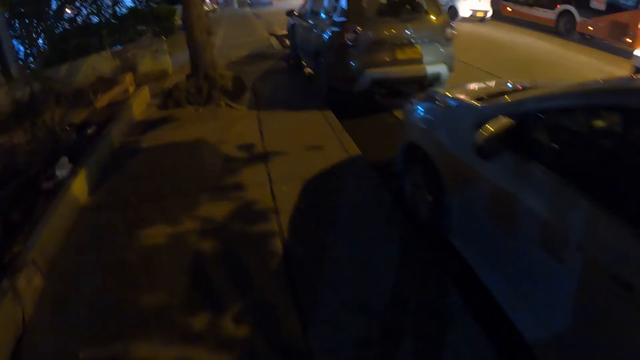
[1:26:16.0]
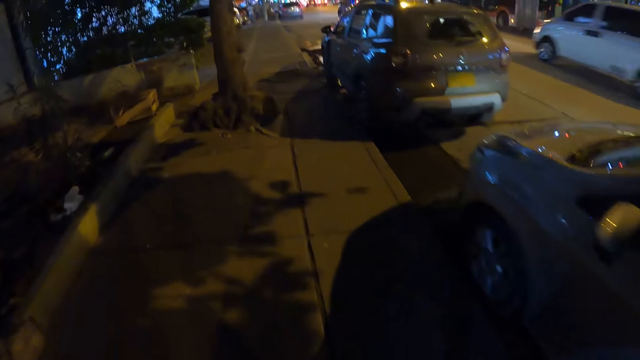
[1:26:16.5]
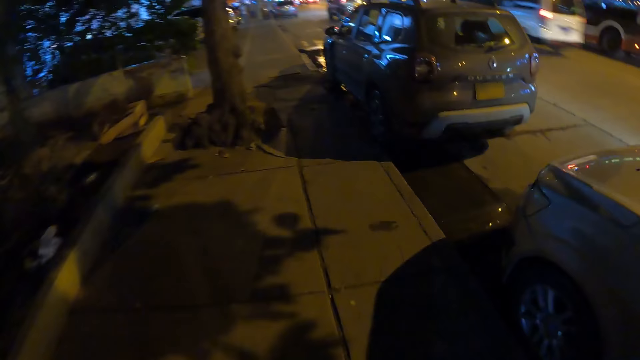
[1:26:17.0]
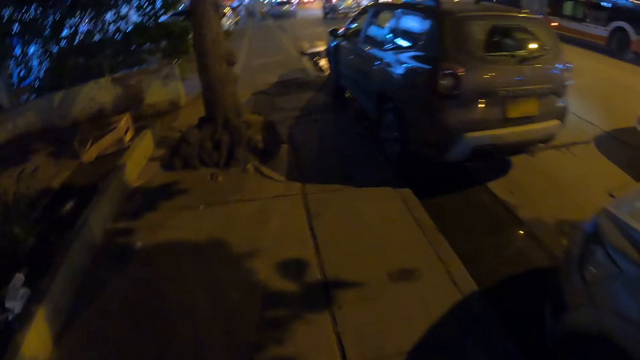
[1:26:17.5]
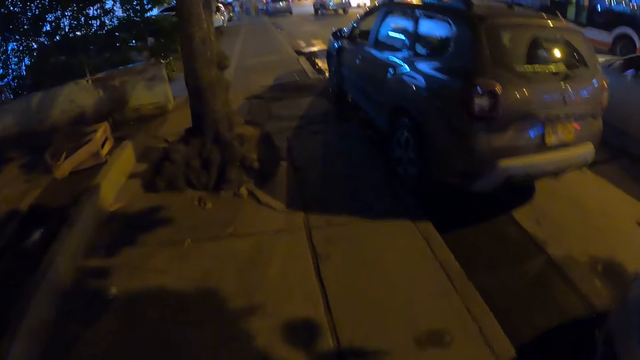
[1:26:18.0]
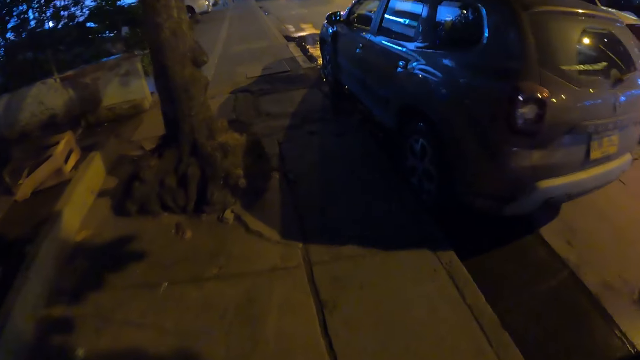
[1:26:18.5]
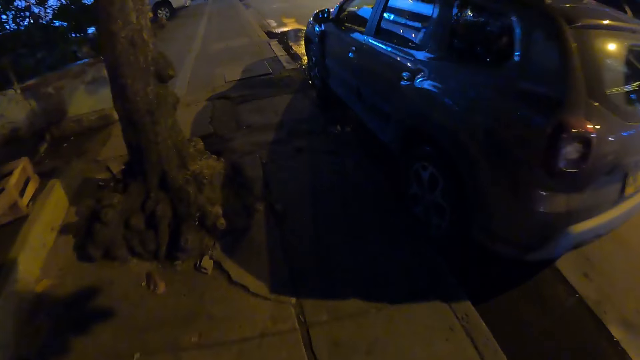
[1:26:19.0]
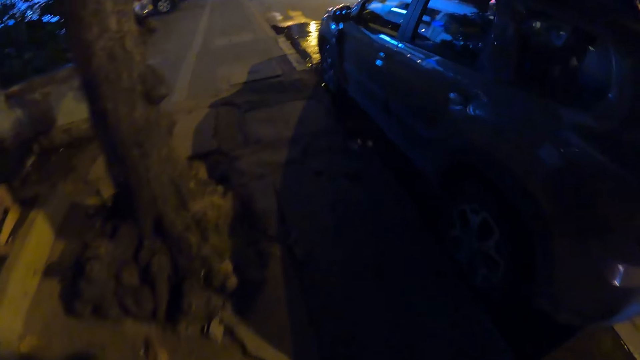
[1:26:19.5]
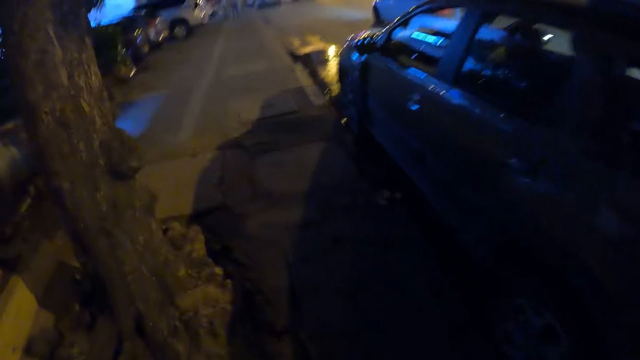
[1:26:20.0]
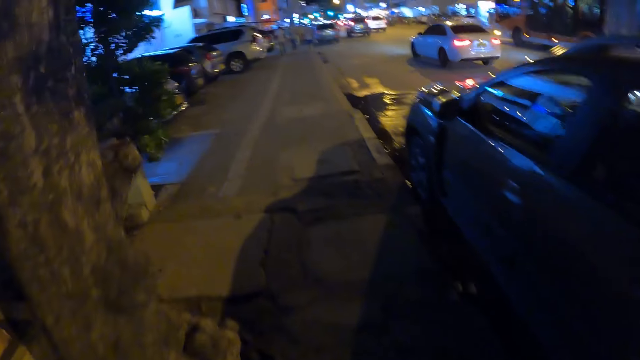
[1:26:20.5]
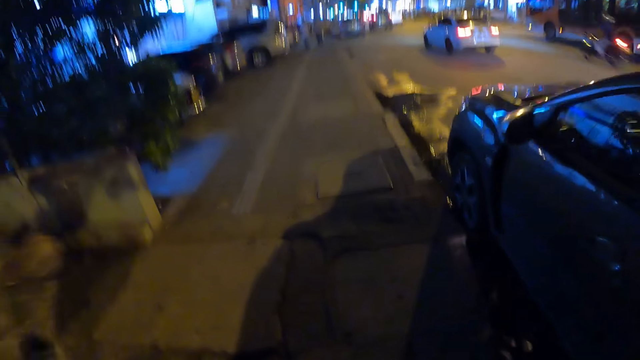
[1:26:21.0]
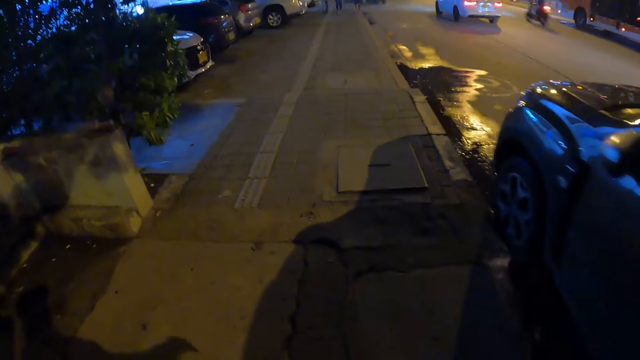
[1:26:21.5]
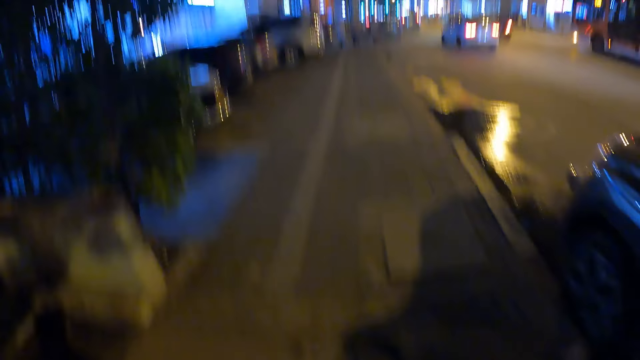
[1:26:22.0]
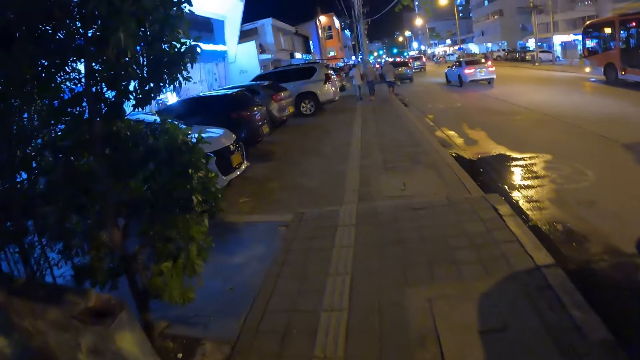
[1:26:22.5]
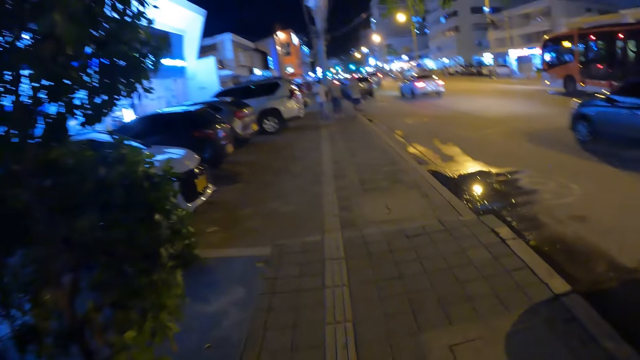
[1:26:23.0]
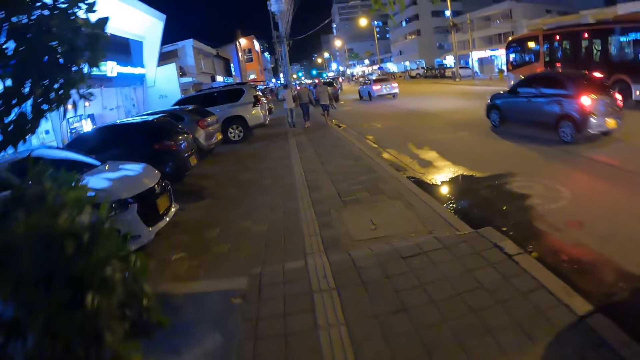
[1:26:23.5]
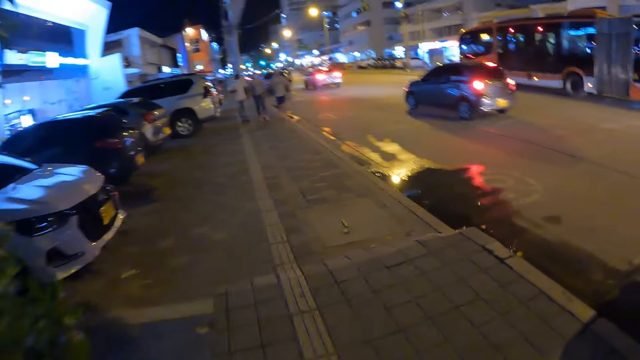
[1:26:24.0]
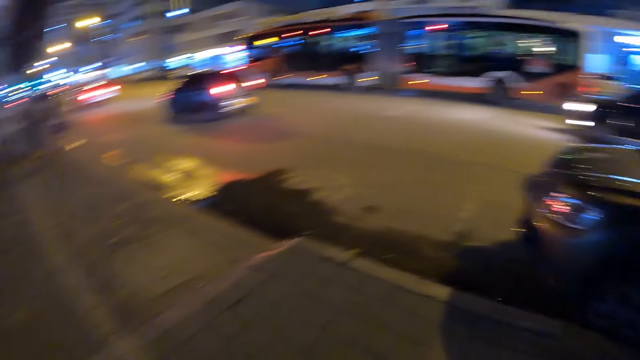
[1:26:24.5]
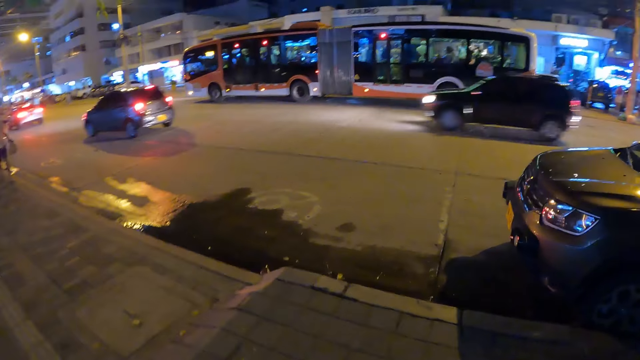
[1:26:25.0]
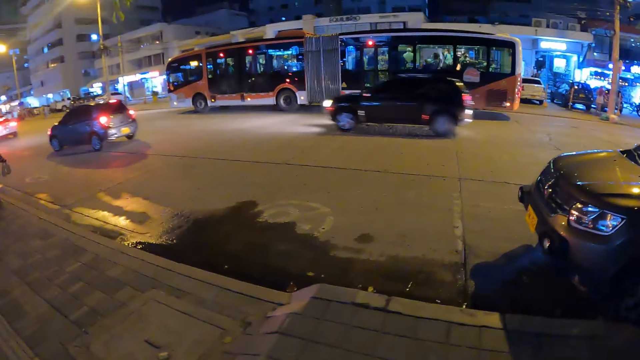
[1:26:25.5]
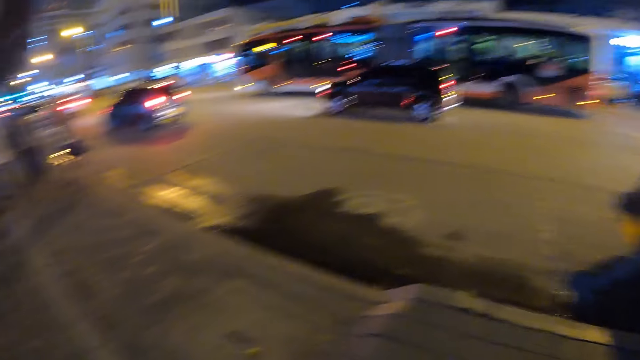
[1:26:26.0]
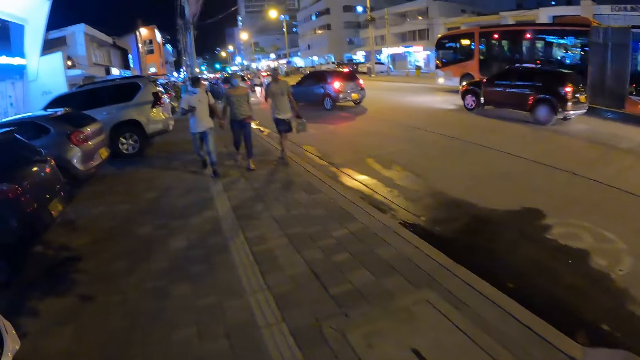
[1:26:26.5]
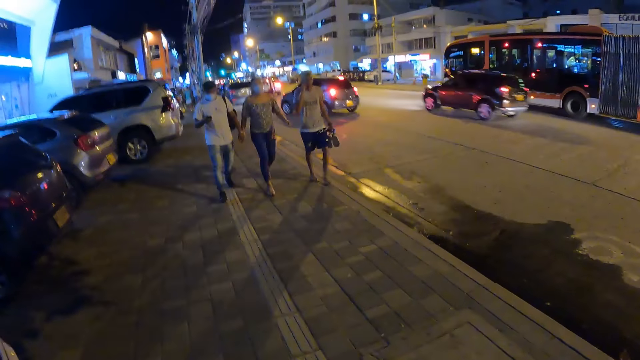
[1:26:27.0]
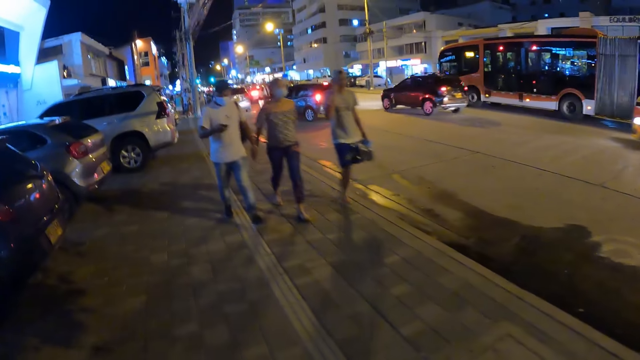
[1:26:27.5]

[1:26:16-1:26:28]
The camera wearer walks in front. They look sideways.

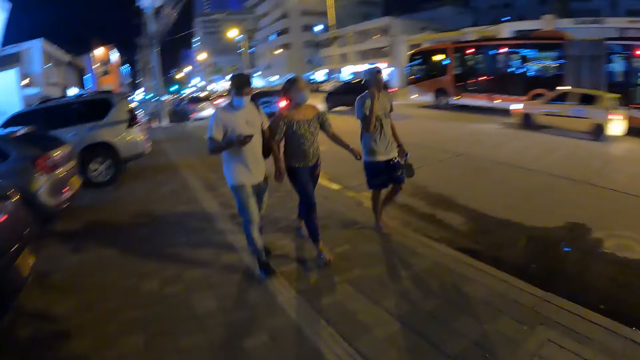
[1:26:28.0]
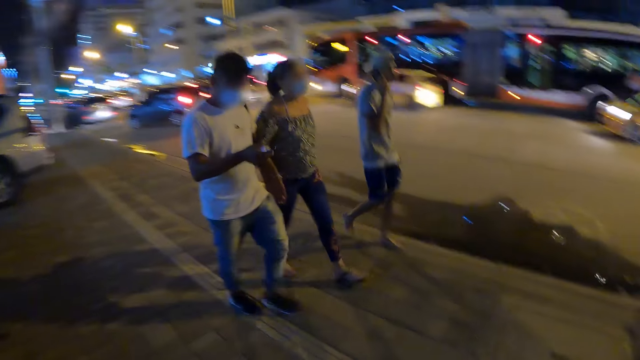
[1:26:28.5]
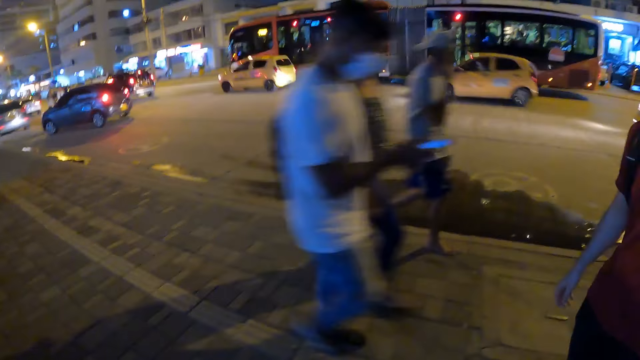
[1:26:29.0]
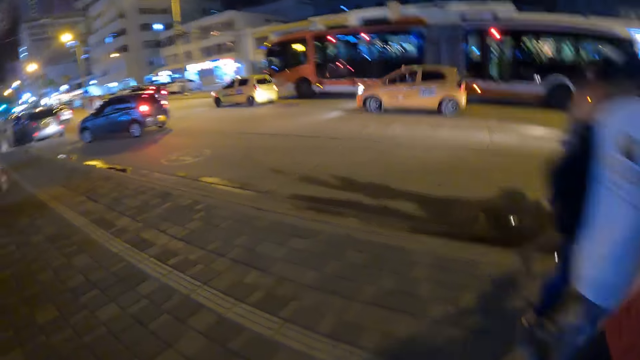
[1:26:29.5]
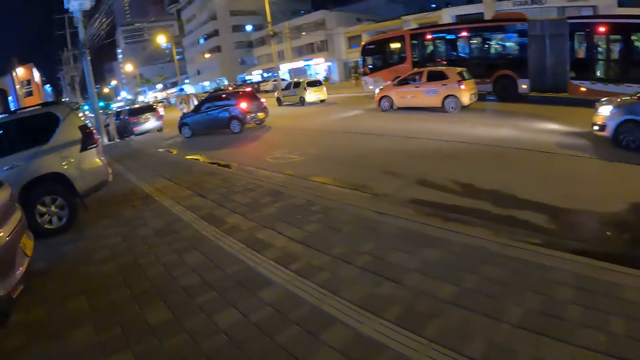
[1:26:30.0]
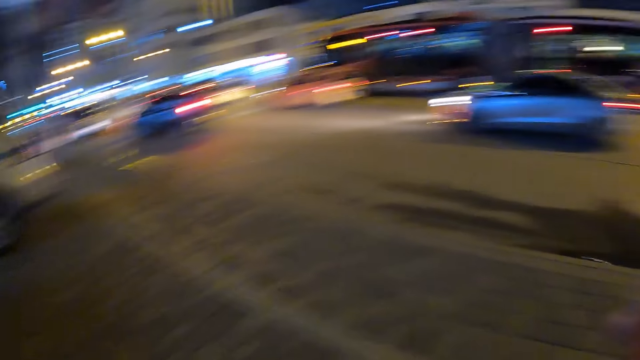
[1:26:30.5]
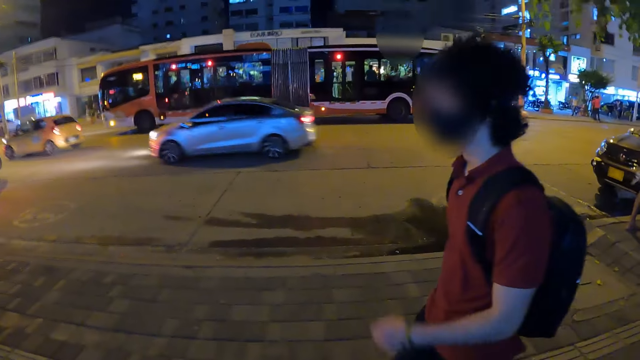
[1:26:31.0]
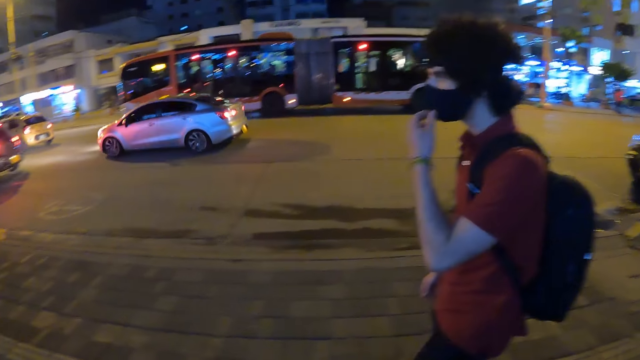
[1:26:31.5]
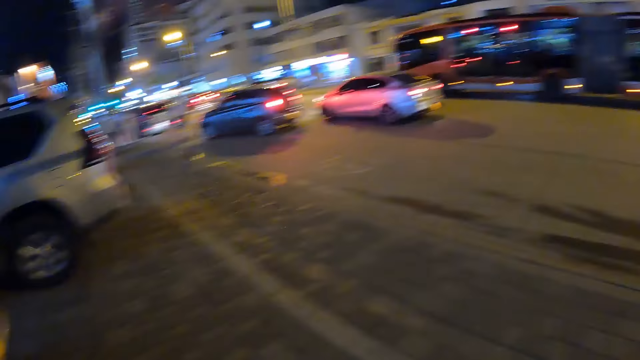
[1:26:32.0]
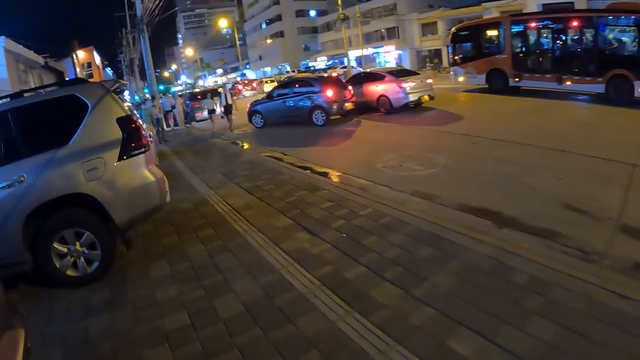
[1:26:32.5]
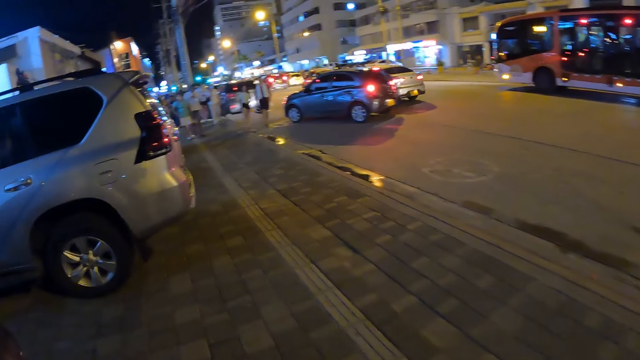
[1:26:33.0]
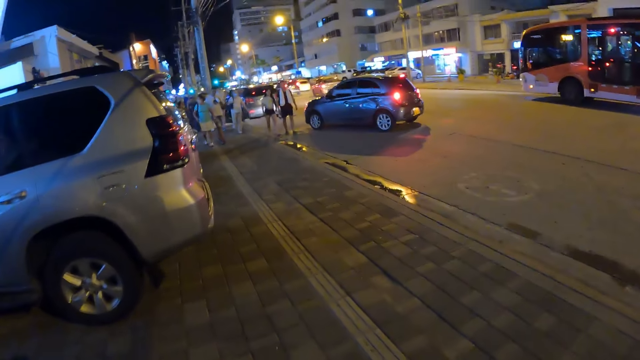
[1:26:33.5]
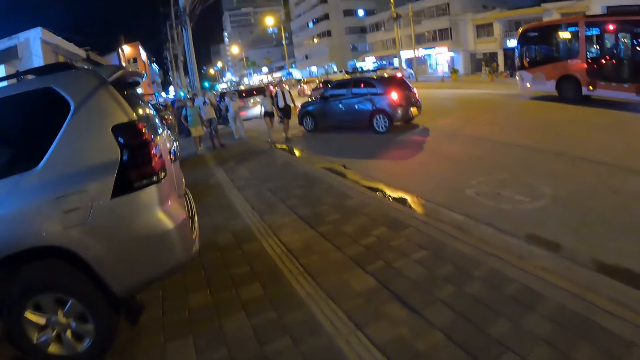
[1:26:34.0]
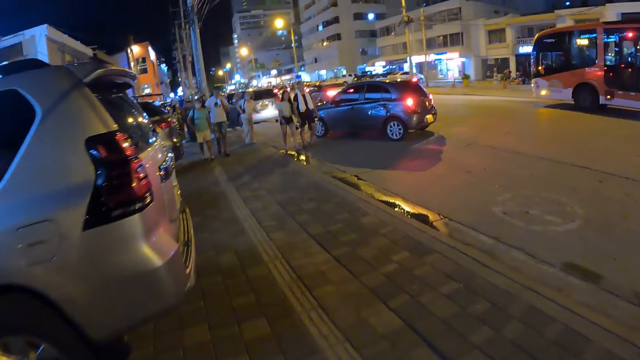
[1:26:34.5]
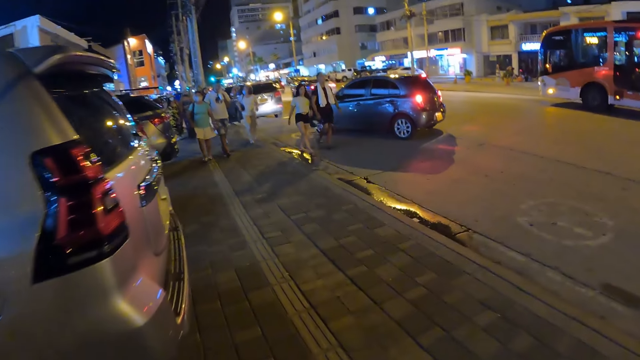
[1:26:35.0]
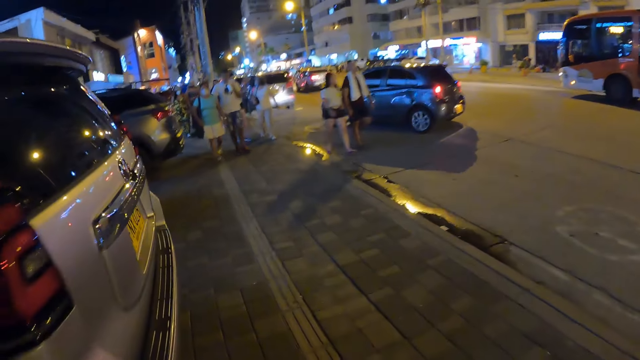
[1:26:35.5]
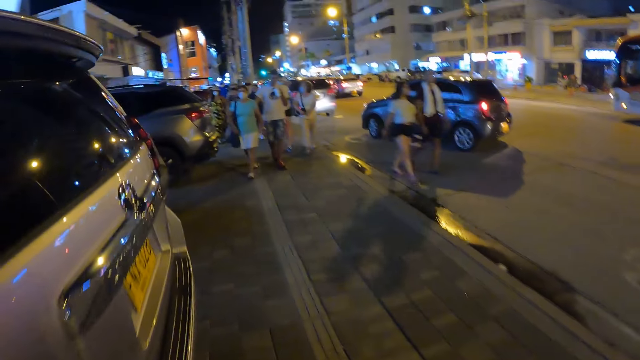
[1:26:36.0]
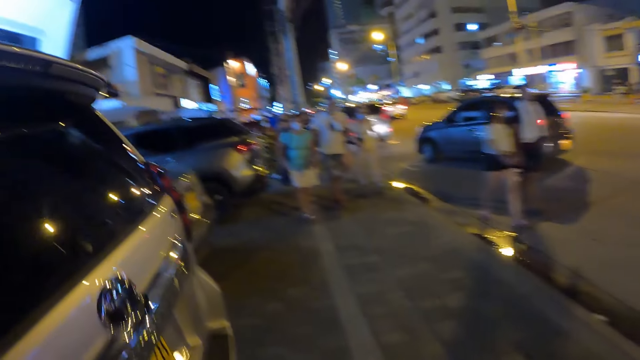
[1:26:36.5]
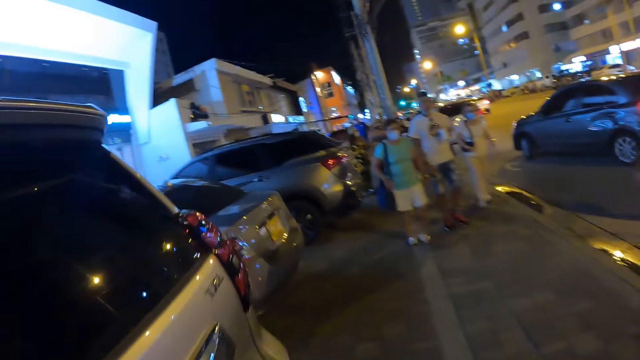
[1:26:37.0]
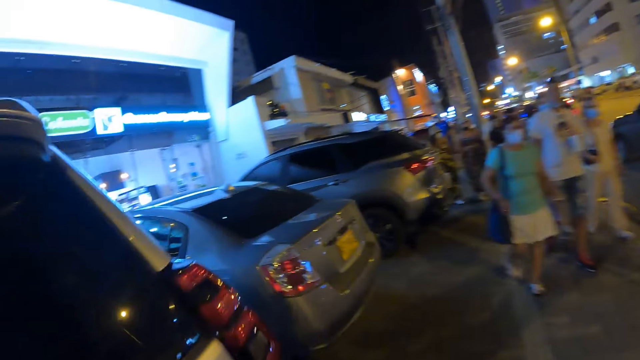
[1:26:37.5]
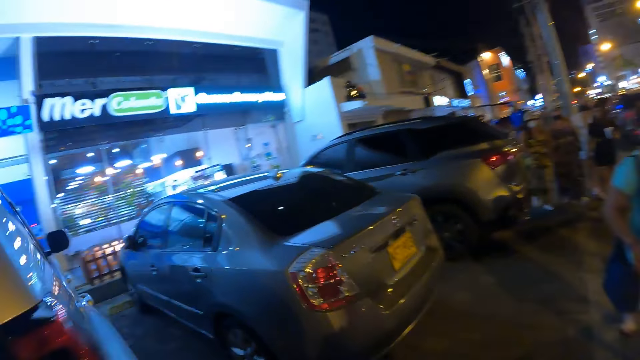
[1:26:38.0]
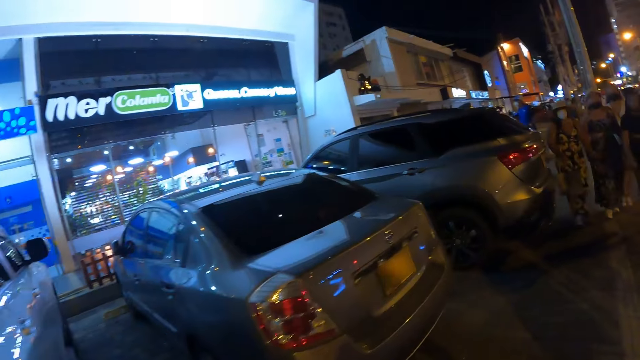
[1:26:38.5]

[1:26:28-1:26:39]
The camera wearer walks past a group of people. The man adjusts a facemask on his face with his left hand. The camera wearer walks past the group of people.
